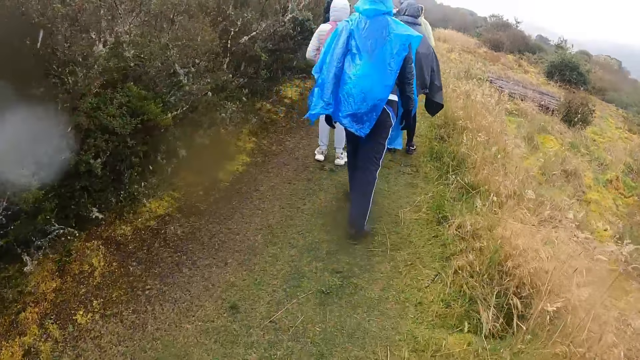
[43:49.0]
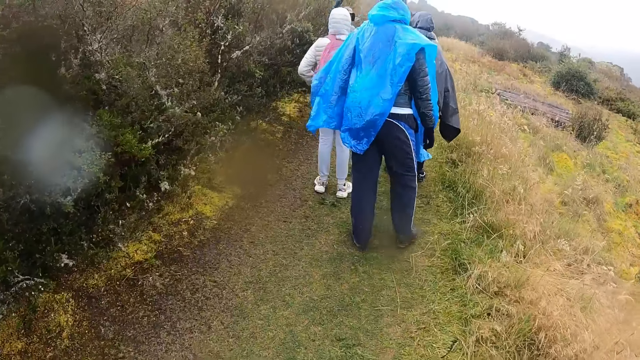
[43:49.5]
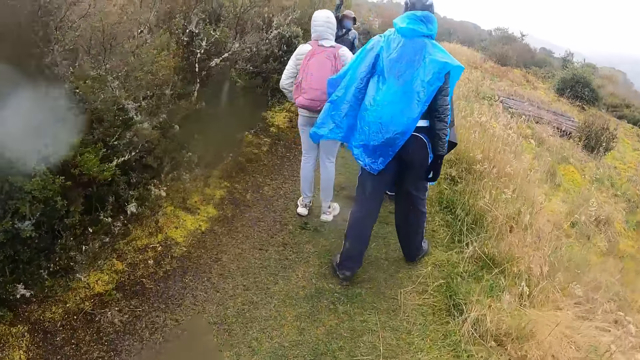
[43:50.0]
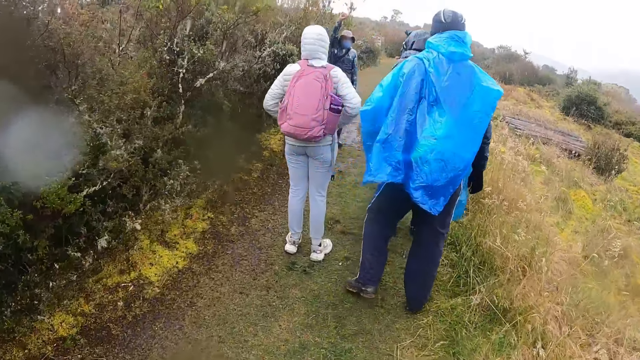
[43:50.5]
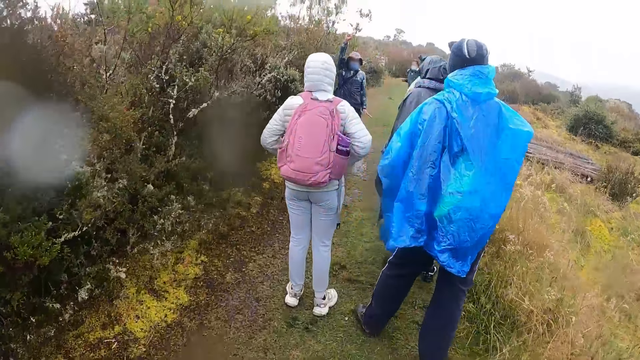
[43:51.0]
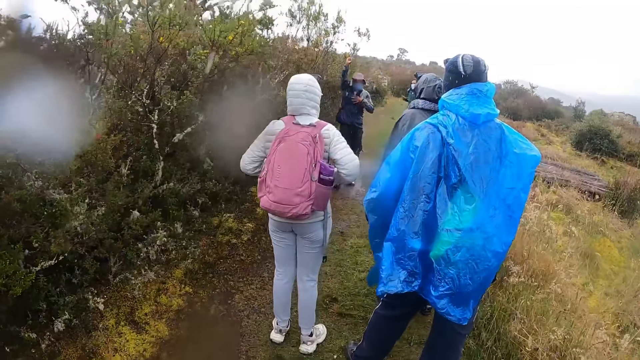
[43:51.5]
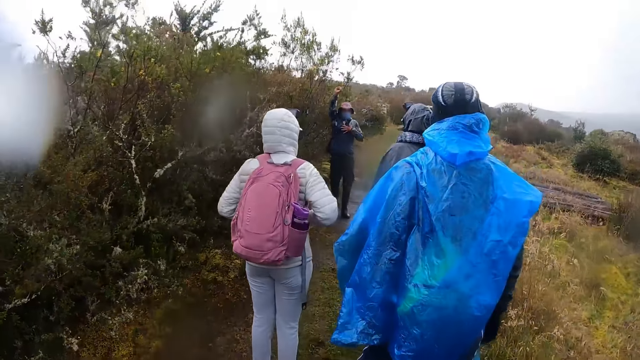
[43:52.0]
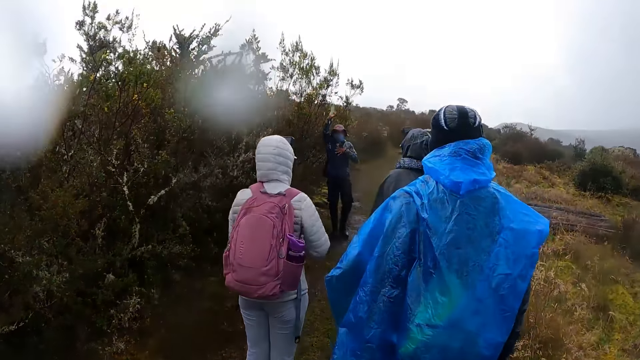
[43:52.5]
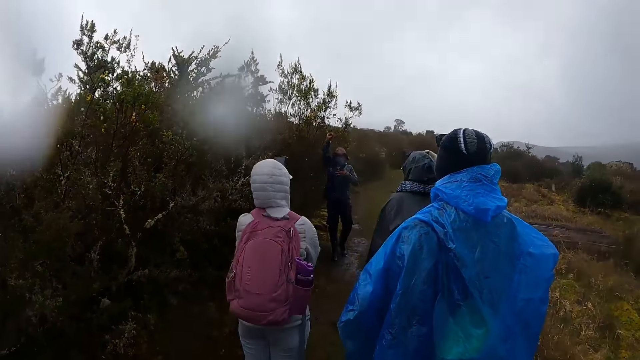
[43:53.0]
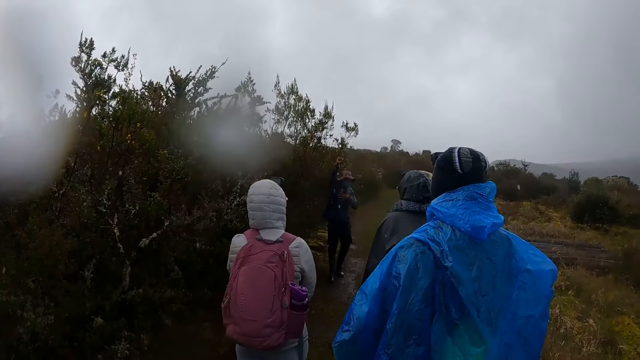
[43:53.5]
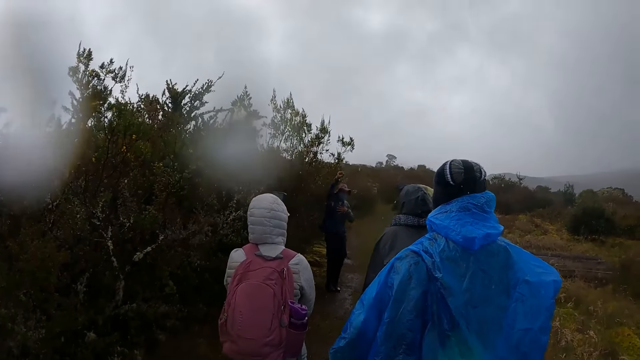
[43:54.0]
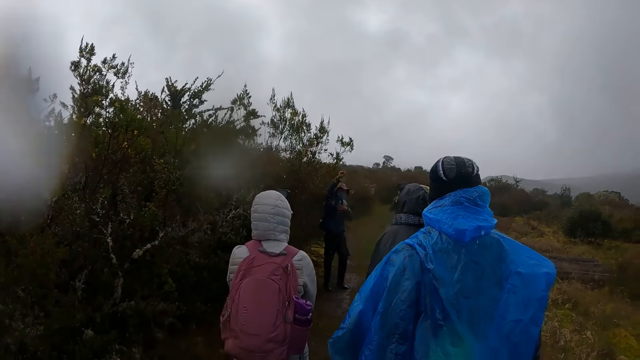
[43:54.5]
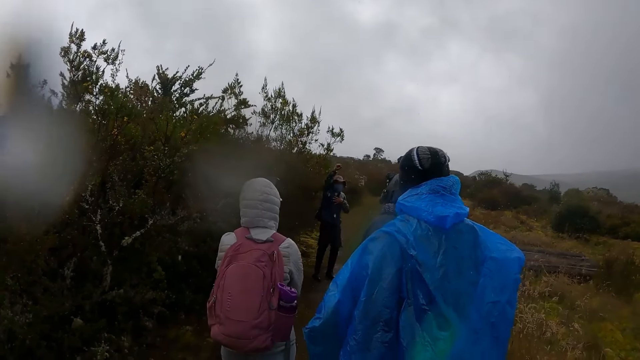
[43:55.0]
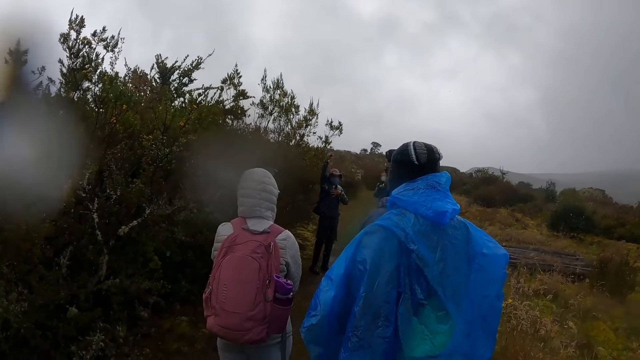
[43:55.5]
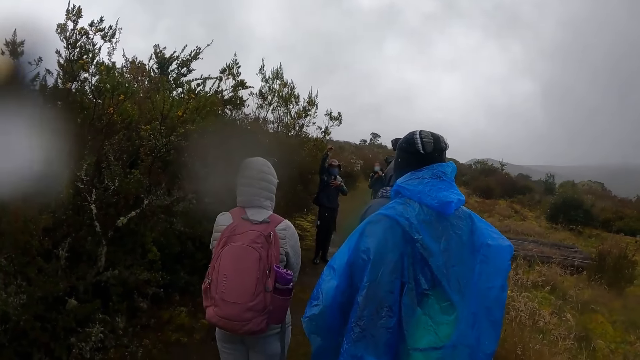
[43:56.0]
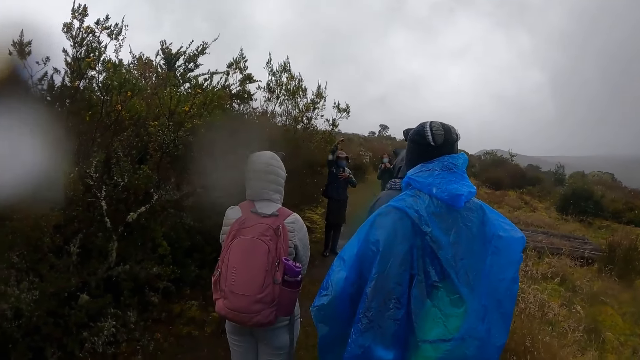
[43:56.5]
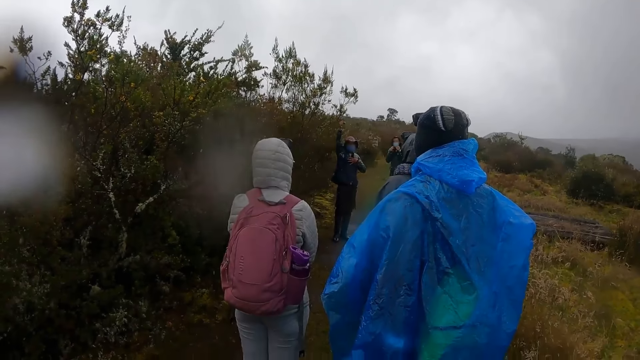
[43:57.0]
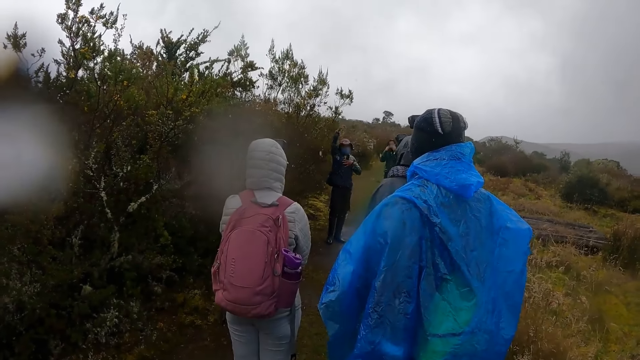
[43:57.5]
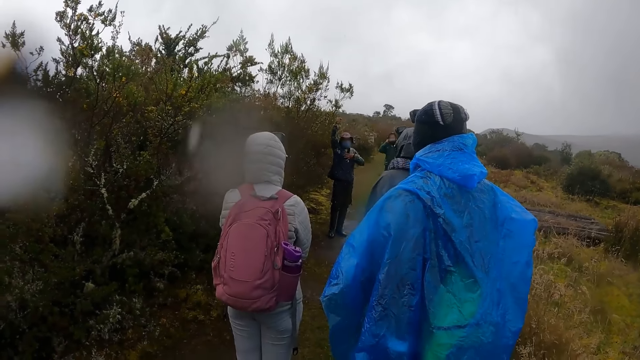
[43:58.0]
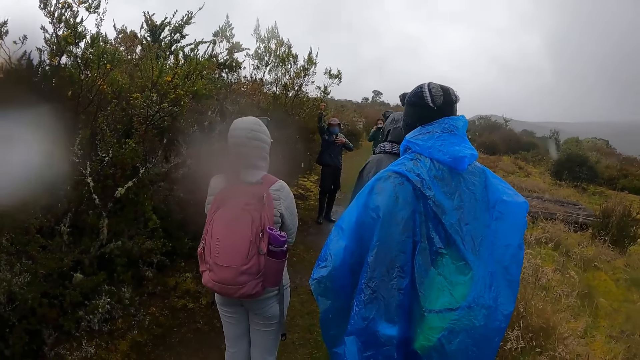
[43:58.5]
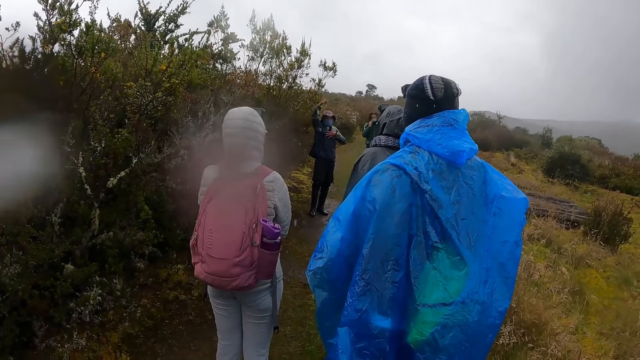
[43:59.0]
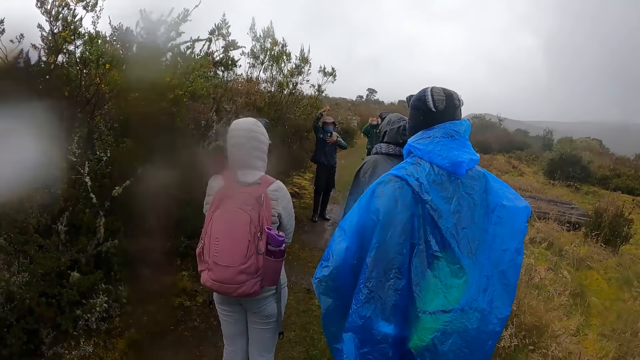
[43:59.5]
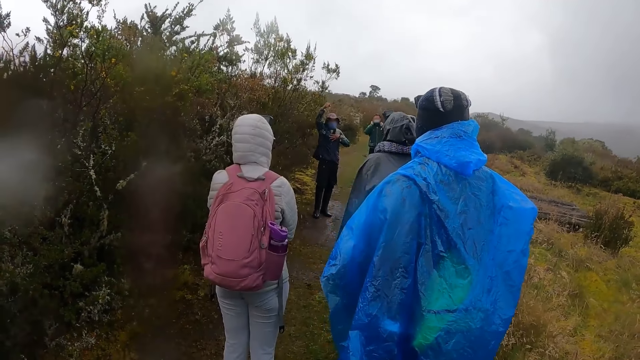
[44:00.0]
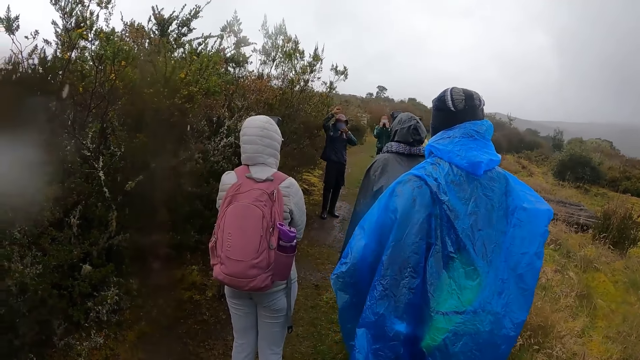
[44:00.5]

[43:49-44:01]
The man interacts with a group of people in the field.

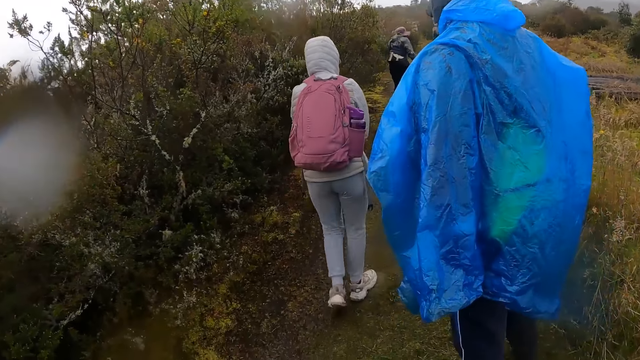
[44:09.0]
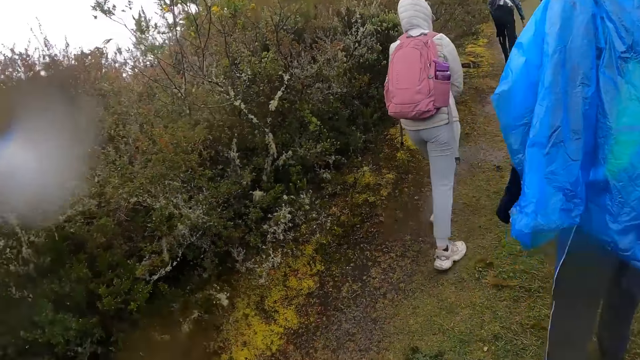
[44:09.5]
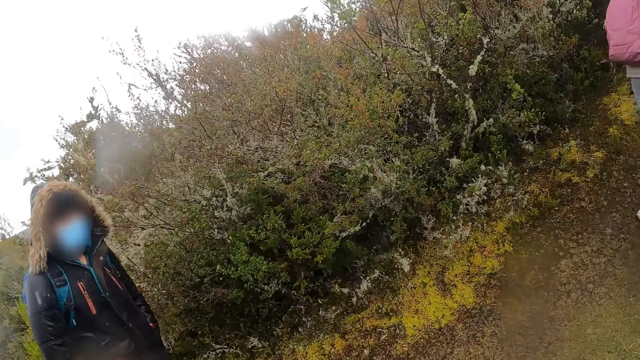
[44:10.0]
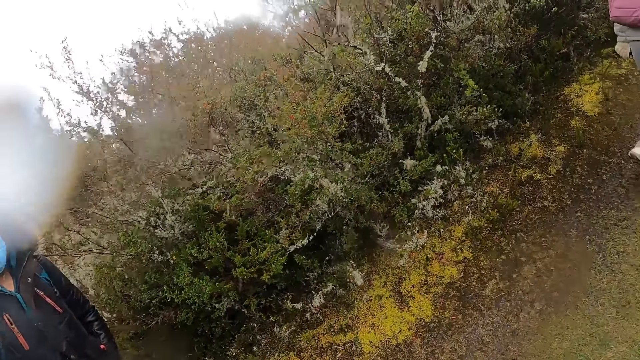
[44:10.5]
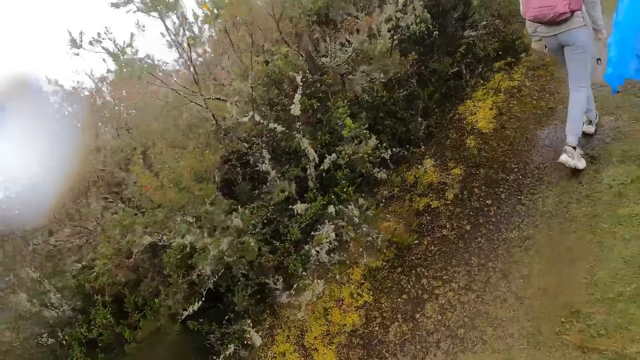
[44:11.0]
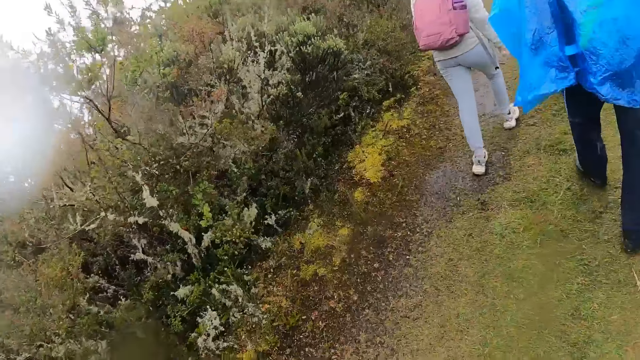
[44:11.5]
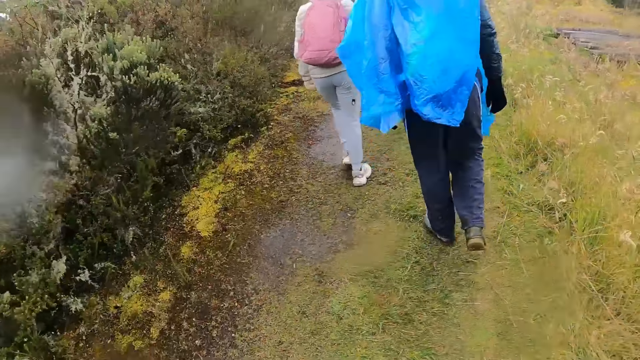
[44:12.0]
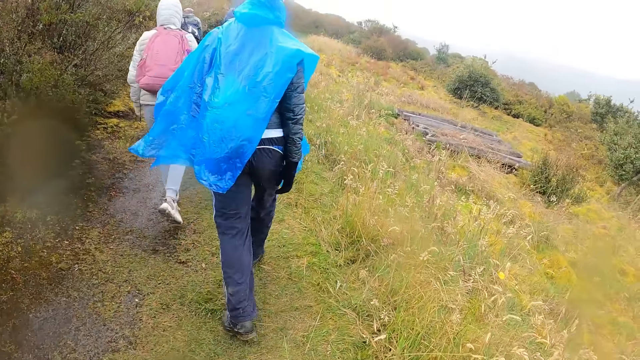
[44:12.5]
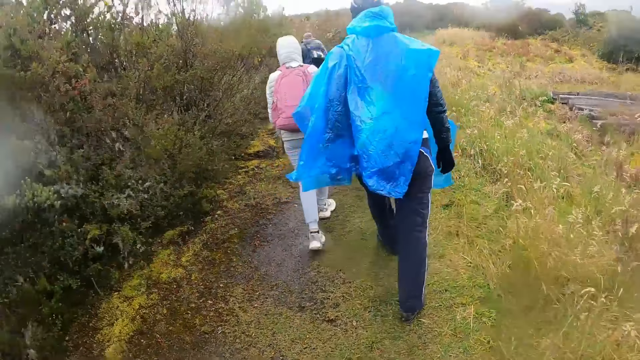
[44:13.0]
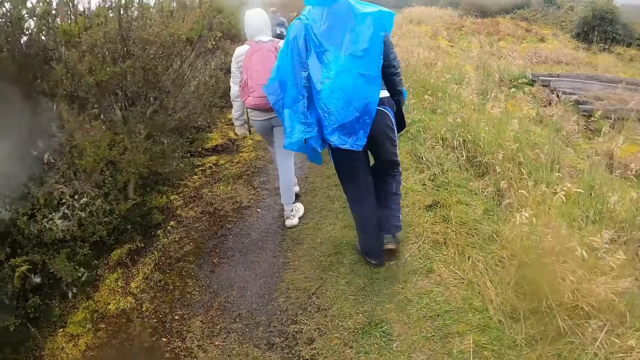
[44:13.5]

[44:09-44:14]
The camera wearer walks through the field.

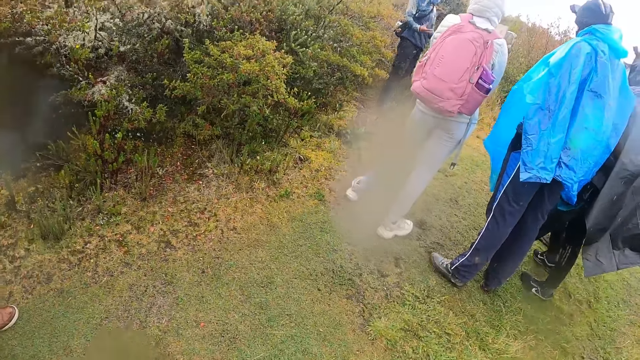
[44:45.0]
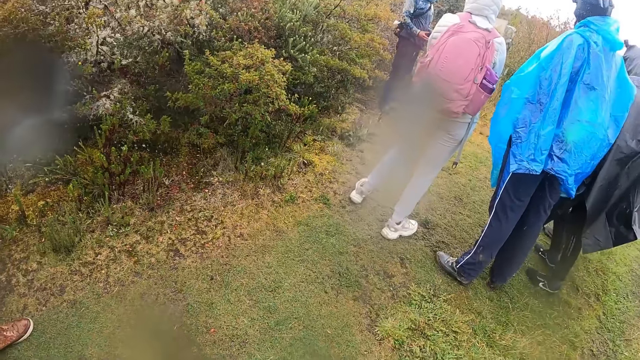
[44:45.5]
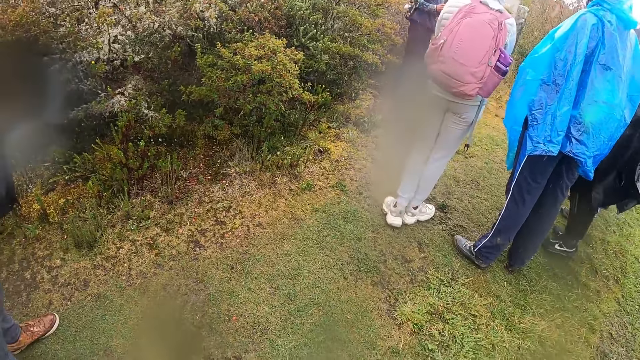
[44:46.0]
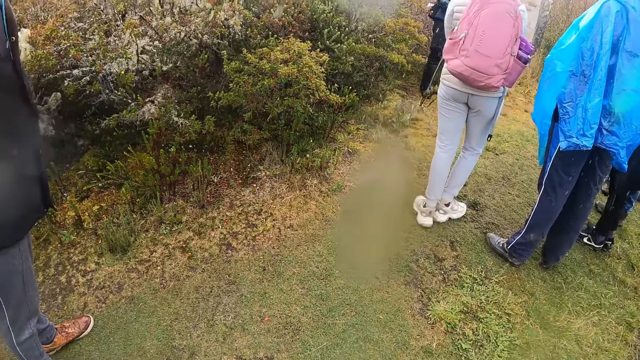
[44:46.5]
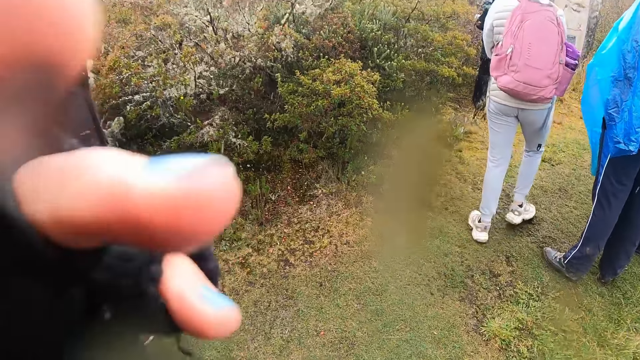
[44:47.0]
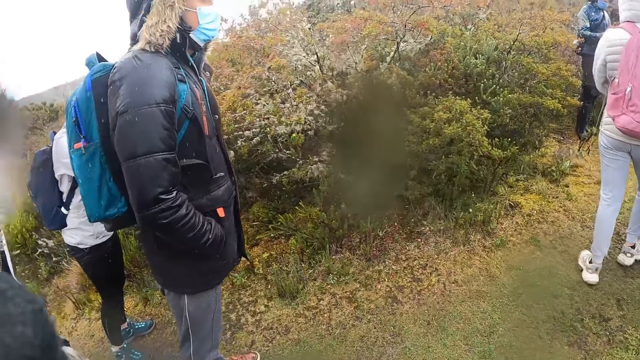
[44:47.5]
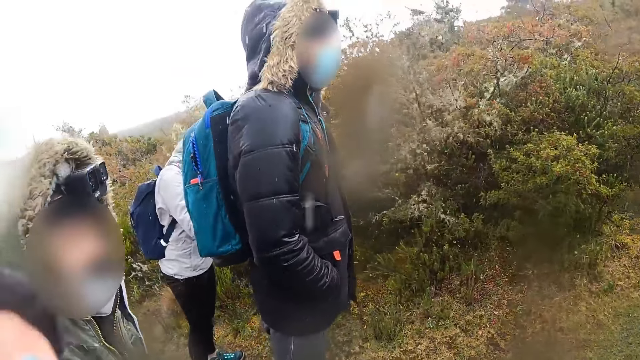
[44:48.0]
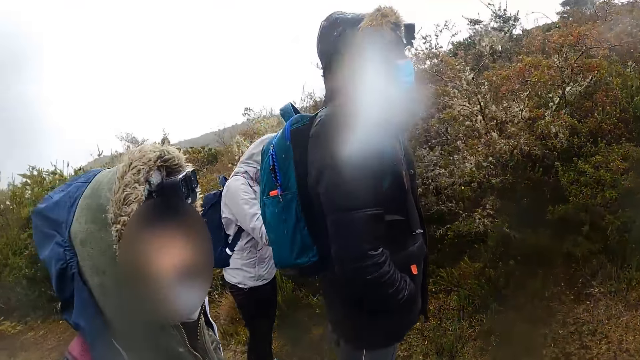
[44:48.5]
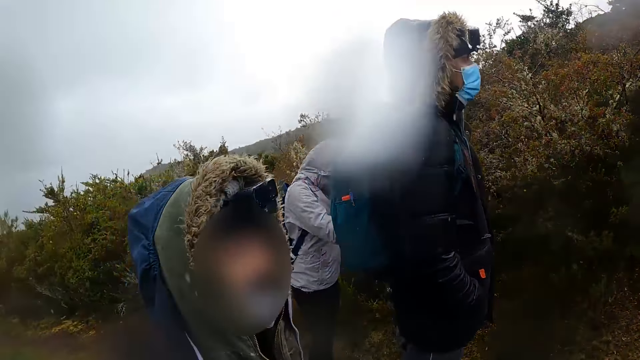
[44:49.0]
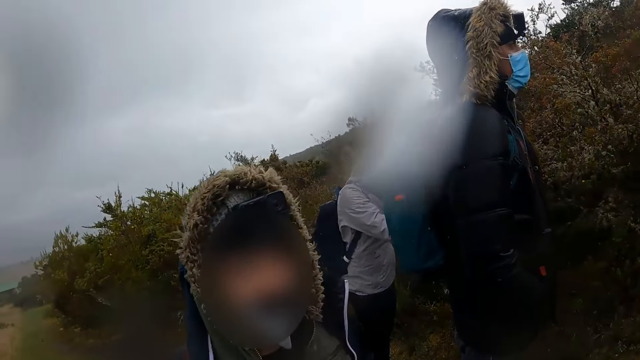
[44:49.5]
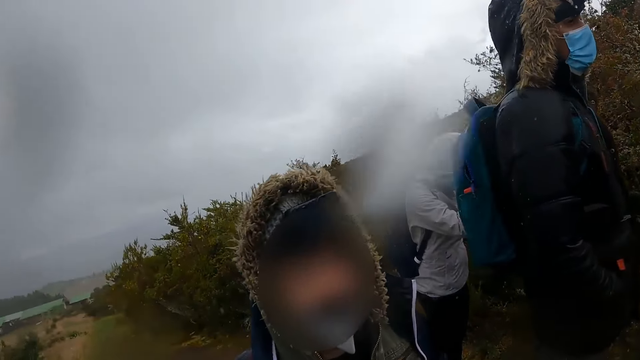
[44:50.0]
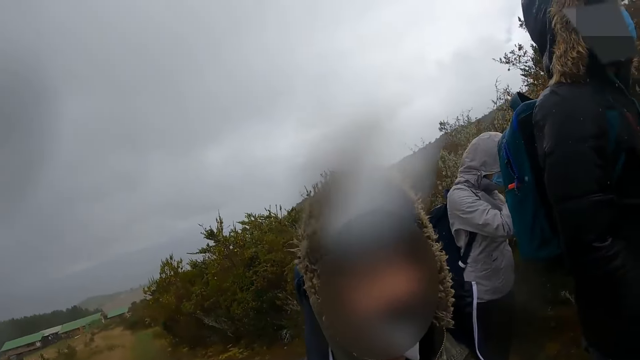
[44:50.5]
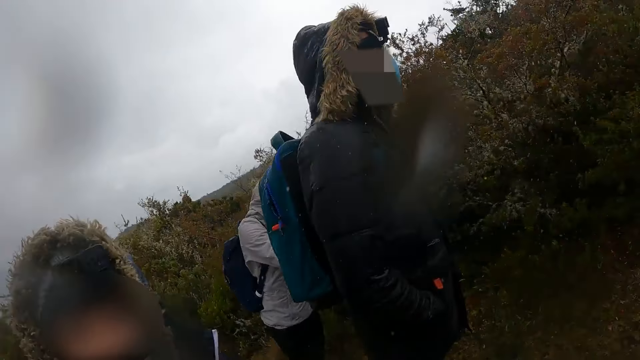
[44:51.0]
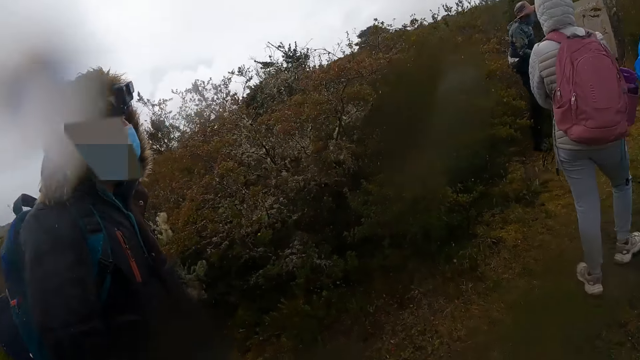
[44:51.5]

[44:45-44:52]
The camera wearer touches her face with her left hand. She touches the camera on the head.
